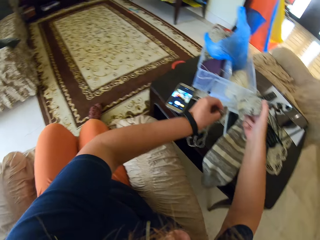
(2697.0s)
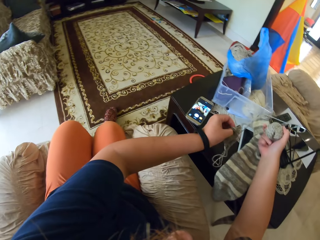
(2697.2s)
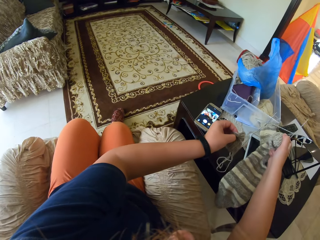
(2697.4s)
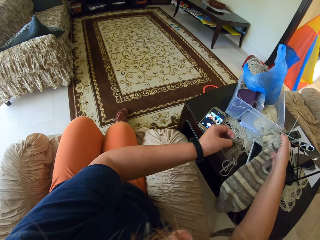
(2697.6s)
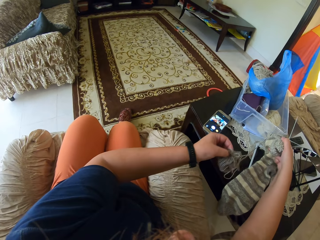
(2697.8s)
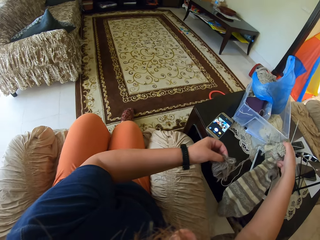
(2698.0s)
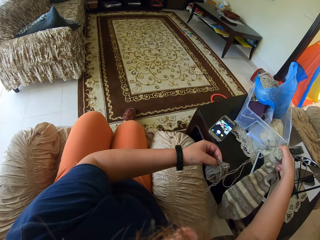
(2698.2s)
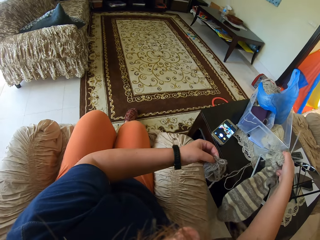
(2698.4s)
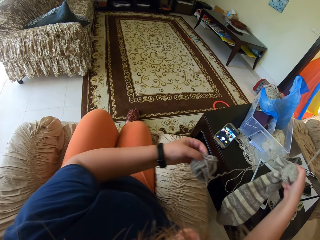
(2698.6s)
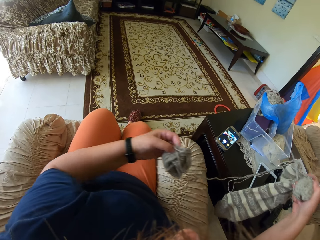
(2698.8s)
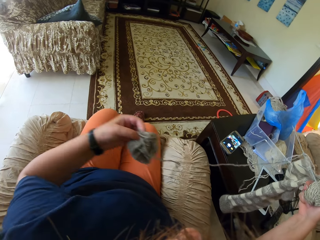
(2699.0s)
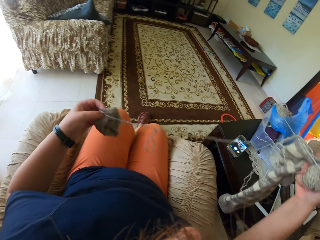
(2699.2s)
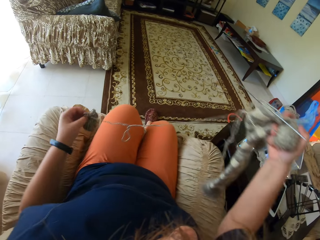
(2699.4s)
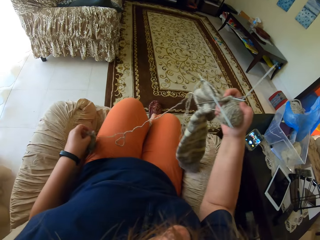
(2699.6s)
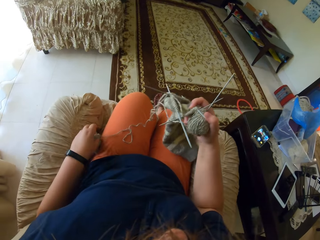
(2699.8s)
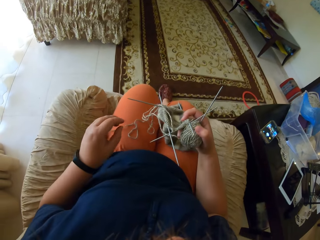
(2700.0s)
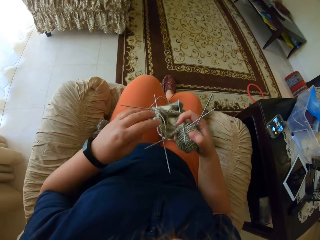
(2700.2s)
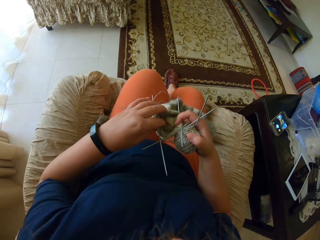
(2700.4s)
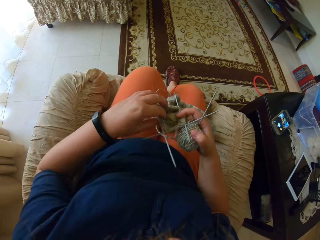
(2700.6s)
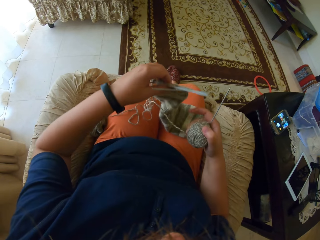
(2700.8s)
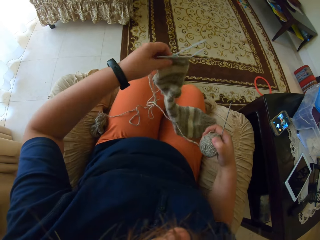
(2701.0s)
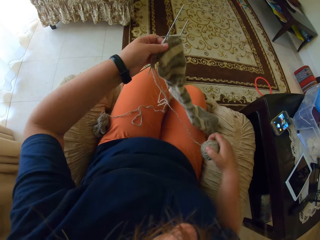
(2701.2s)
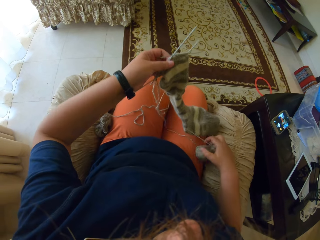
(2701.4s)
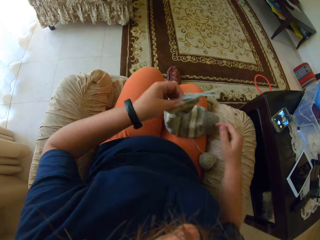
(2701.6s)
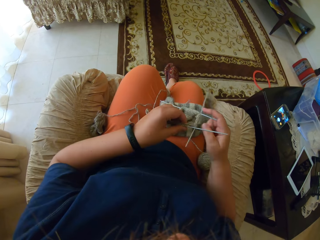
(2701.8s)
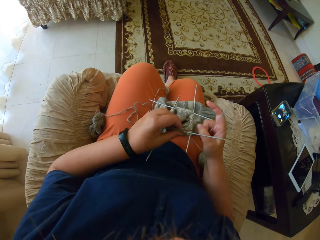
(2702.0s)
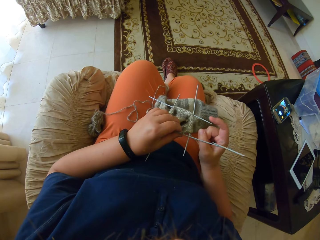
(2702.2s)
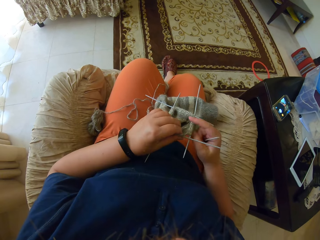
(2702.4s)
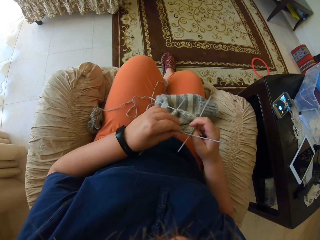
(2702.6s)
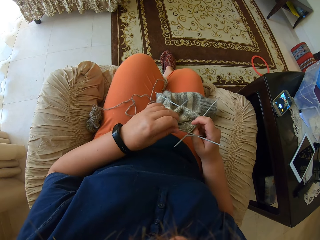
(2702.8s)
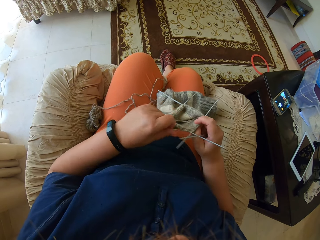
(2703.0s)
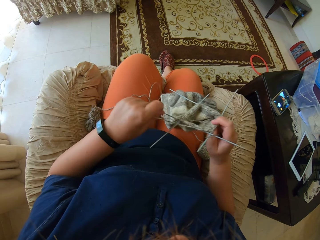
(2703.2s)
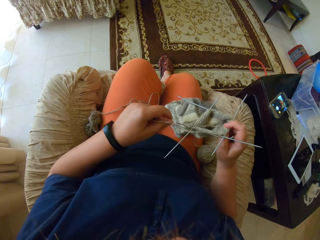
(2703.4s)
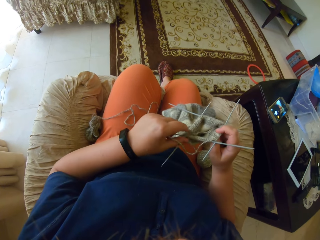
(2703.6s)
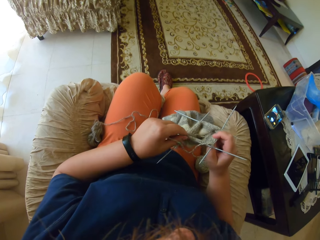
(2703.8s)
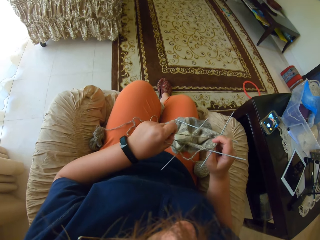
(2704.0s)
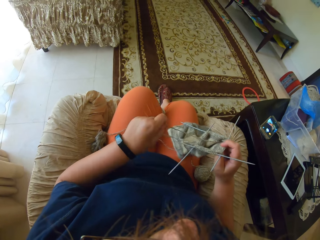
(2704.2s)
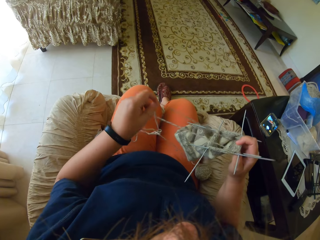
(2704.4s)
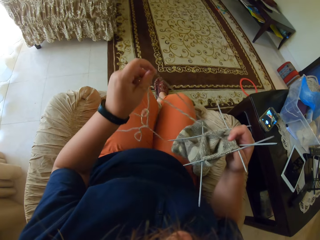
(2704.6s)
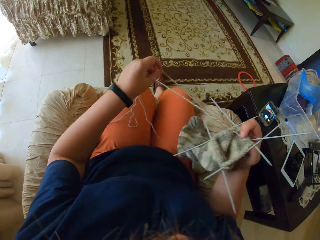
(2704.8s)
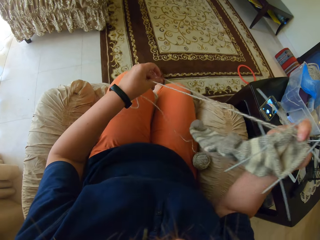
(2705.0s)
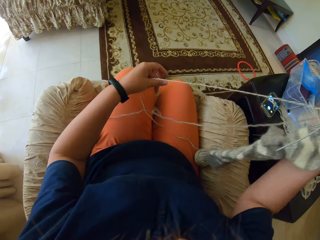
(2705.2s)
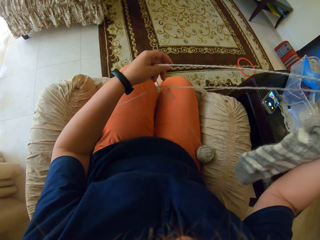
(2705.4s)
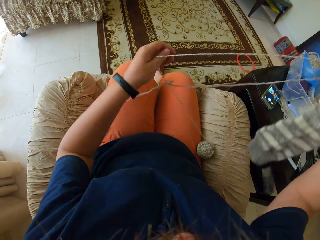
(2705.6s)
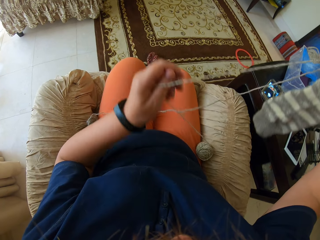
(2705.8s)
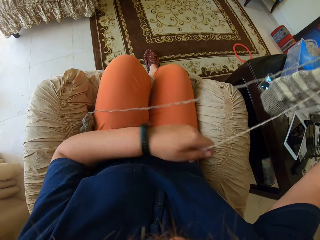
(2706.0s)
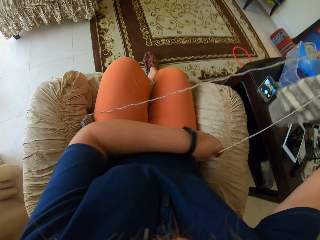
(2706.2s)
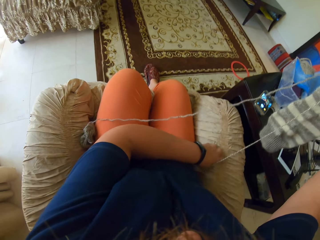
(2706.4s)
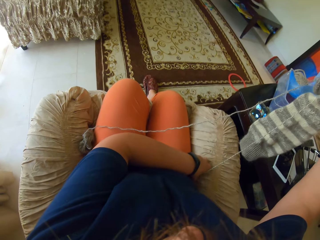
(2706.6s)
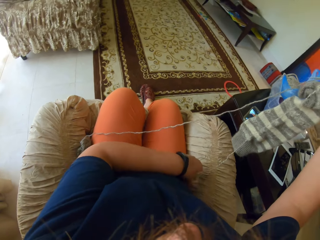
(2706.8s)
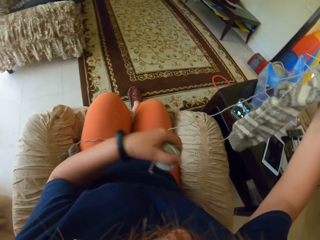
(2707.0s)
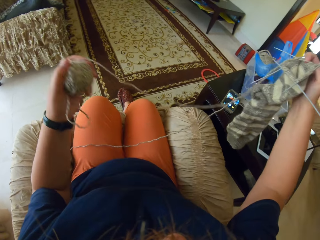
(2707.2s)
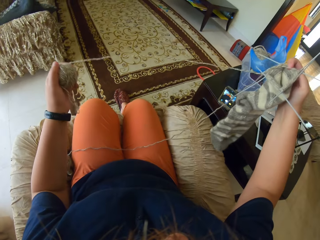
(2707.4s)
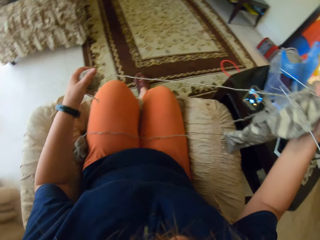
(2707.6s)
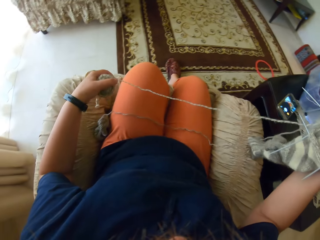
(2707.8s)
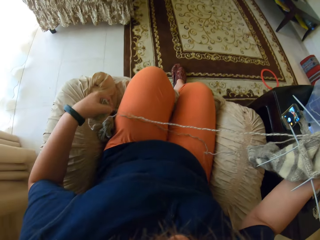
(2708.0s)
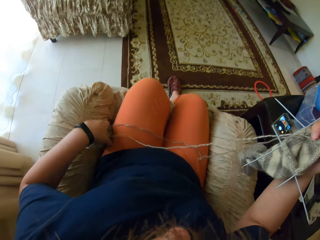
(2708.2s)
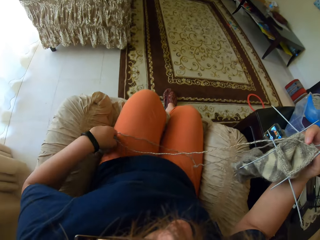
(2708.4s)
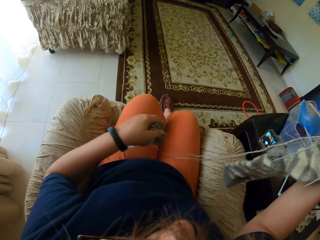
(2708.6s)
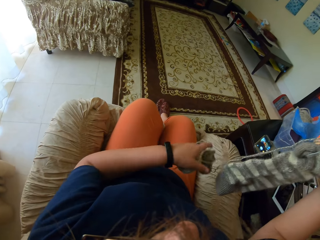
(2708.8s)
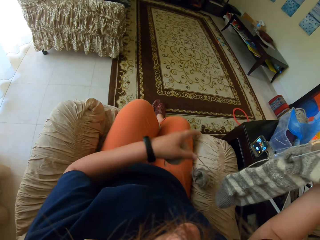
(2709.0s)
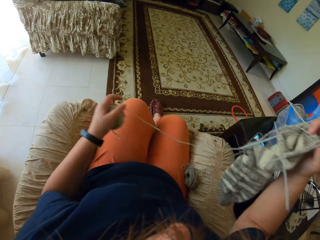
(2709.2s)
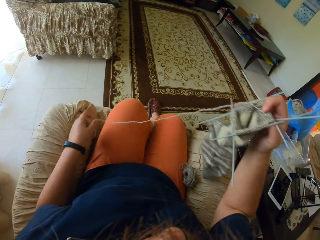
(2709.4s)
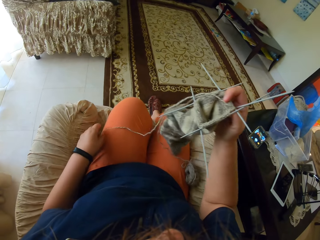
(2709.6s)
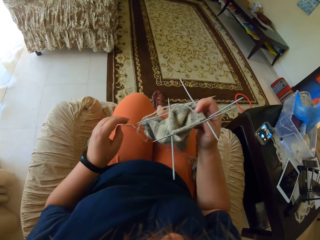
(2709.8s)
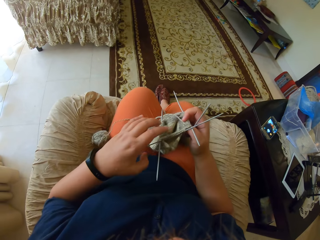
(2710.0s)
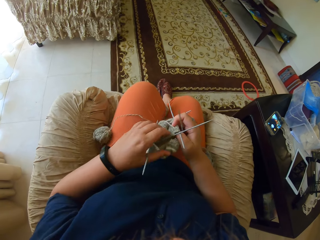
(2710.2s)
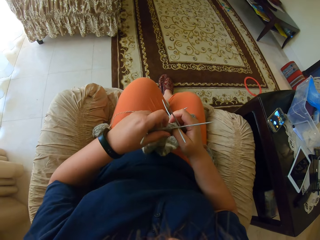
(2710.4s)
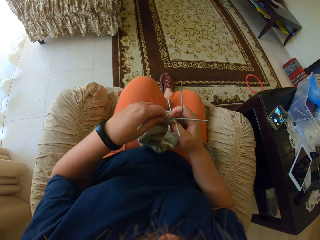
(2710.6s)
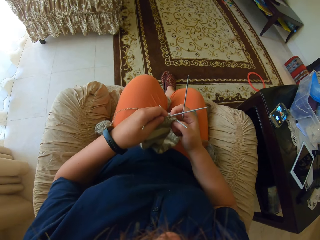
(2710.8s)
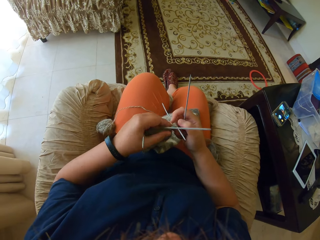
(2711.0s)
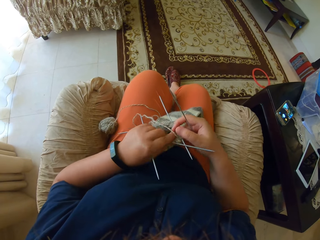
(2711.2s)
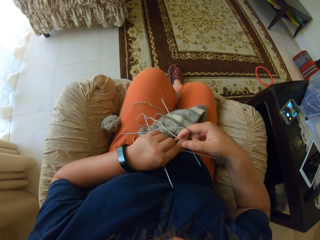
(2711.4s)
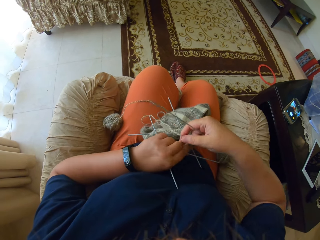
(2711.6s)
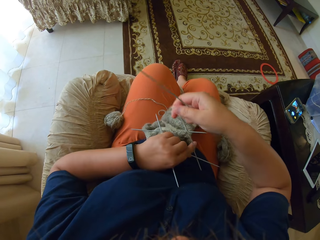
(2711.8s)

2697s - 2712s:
The camera wearer picks up the thread and the cloth. They pull the cloth. They straighten the thread. They put the thread on the other side.

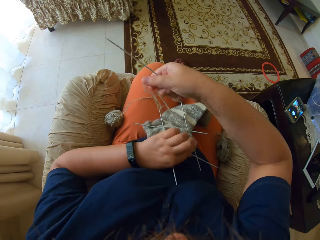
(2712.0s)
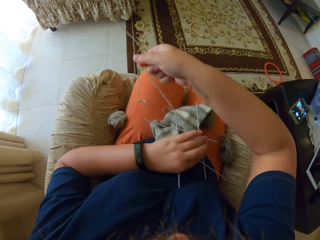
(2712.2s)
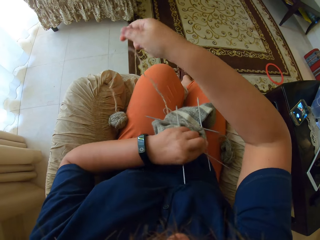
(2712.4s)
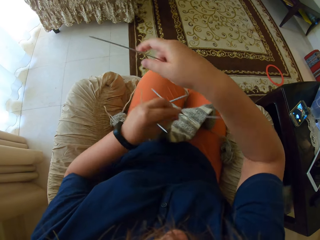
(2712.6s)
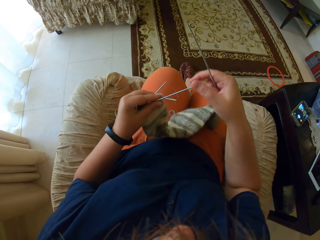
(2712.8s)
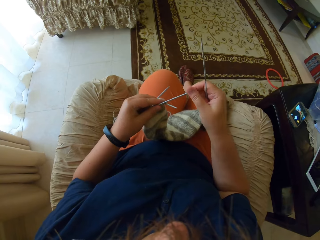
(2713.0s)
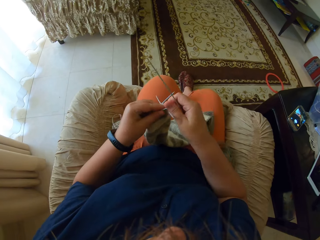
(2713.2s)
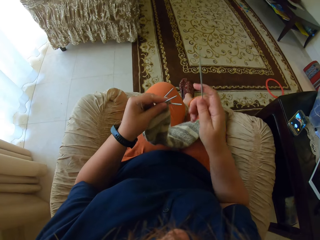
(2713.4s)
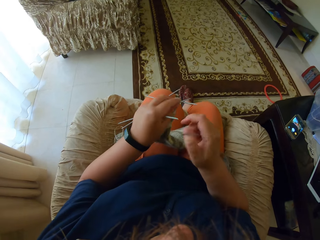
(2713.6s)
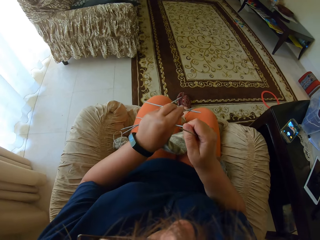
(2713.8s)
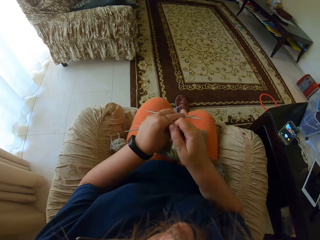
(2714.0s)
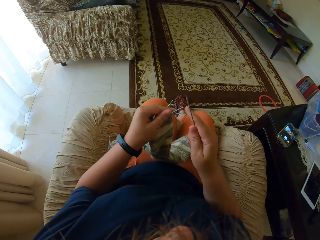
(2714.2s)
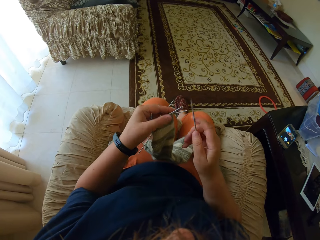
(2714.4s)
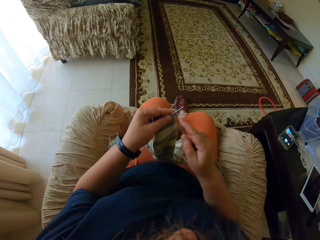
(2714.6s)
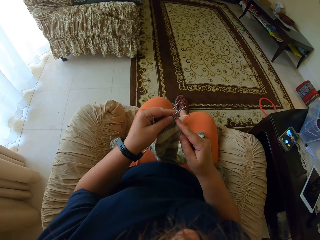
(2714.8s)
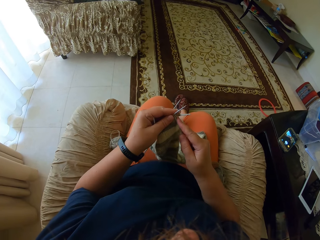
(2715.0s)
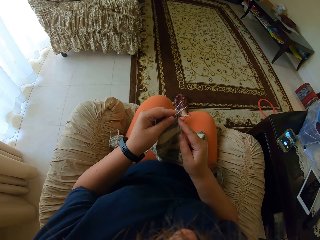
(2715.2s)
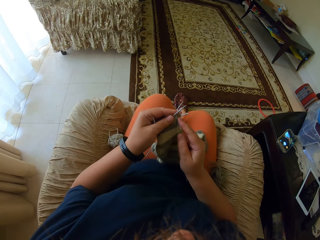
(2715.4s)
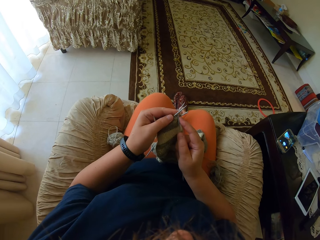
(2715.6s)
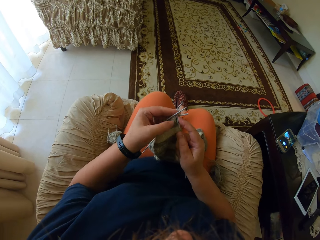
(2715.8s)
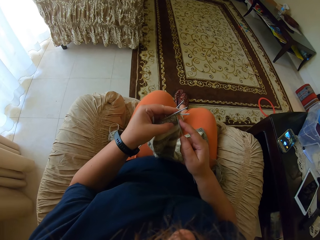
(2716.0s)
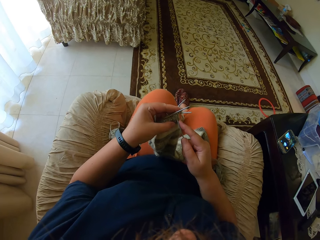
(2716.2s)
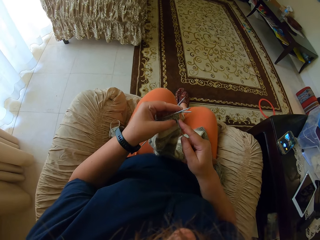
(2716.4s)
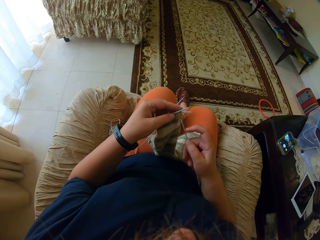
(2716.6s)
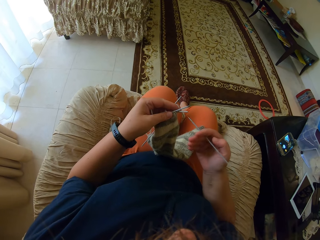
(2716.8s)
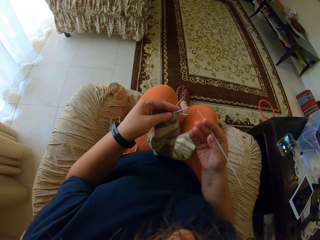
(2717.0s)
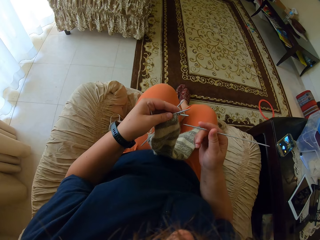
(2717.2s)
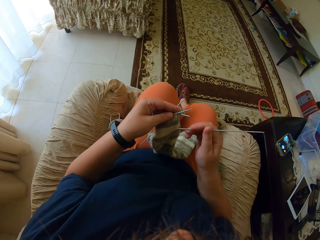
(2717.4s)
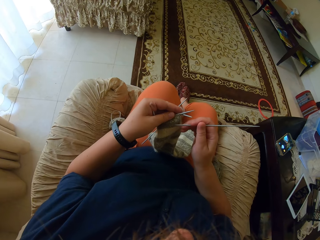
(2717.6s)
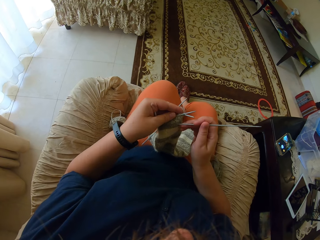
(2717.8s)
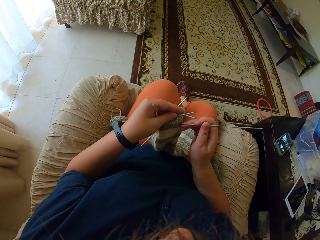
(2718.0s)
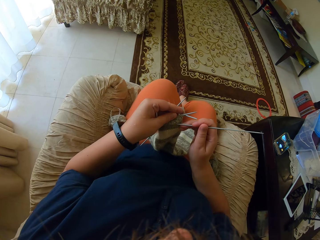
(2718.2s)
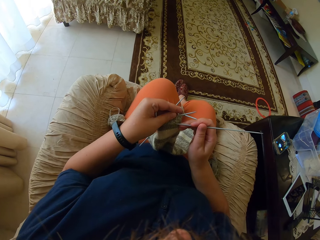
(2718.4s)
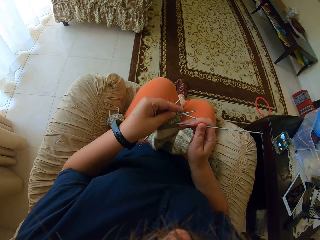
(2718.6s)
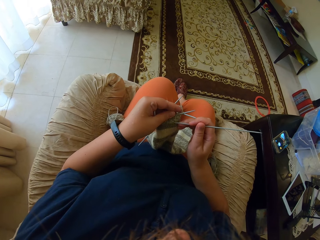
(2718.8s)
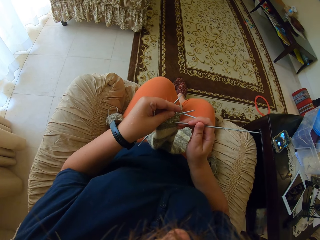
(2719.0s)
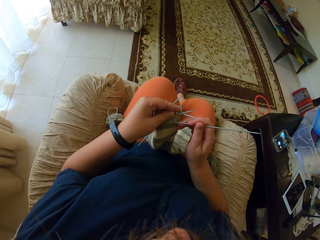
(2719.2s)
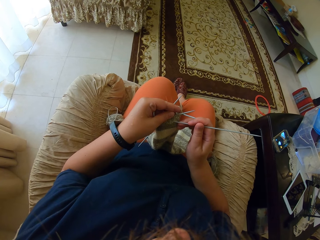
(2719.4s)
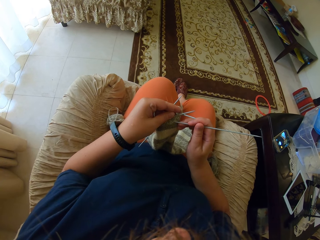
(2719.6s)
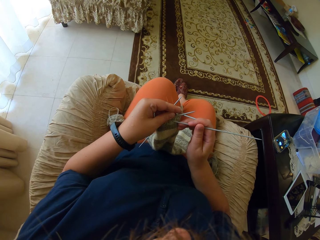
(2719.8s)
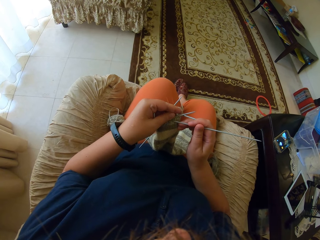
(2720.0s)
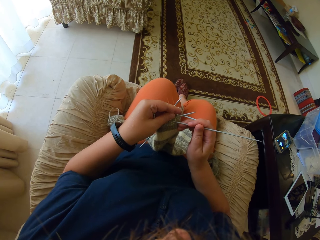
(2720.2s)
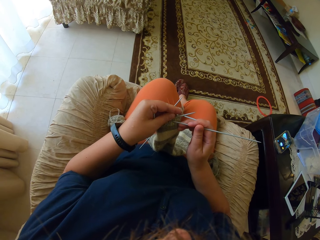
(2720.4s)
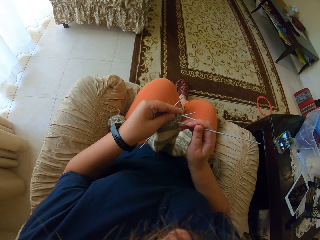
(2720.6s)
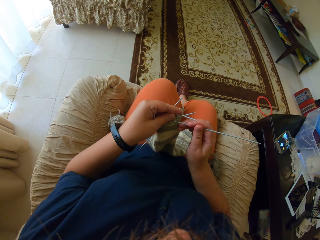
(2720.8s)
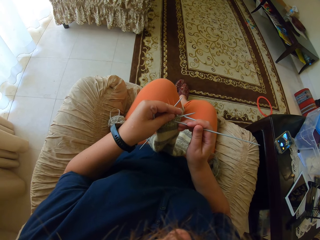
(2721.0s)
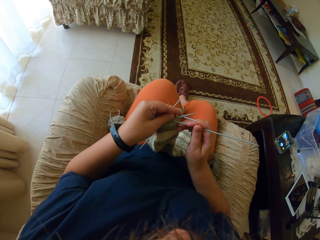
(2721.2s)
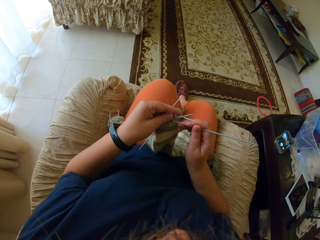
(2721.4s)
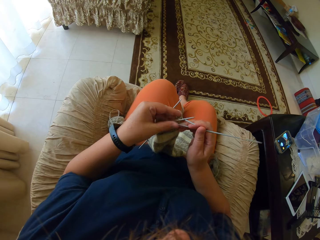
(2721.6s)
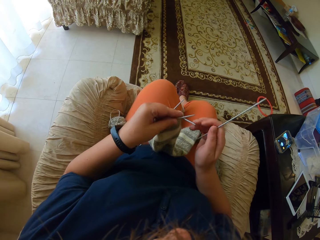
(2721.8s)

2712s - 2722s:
The camera wearer knits the fabric.
